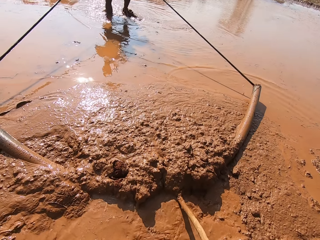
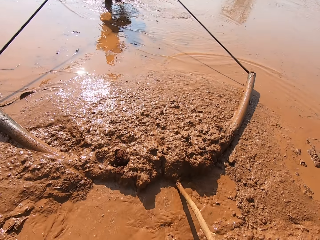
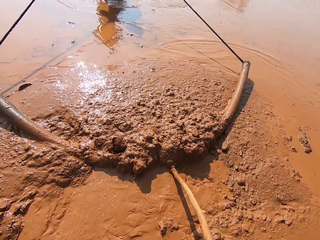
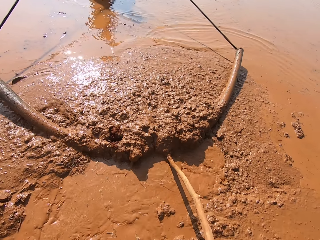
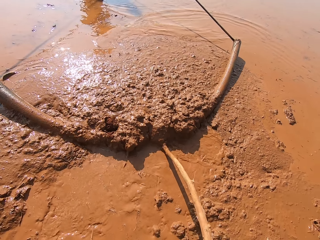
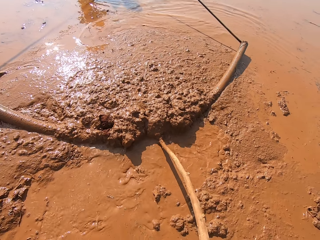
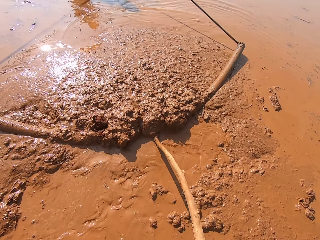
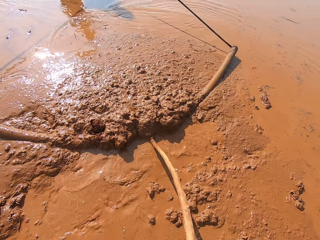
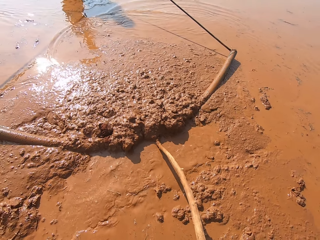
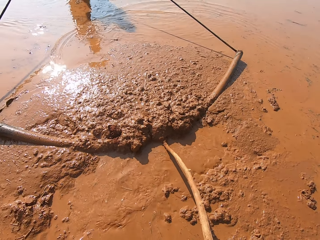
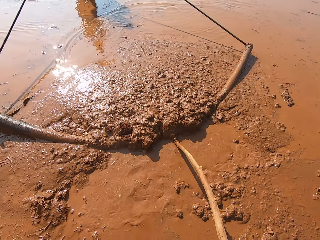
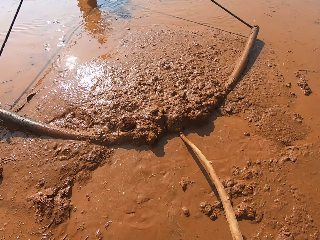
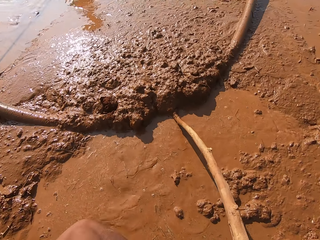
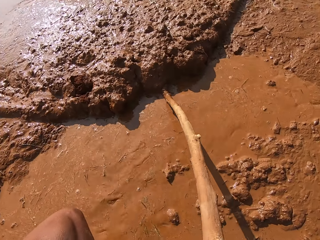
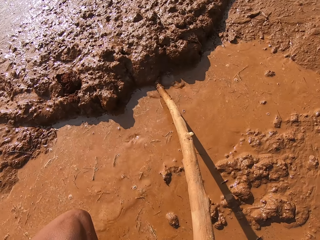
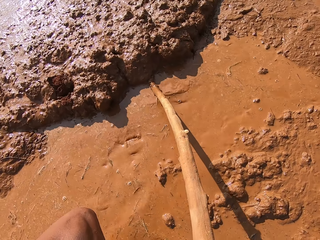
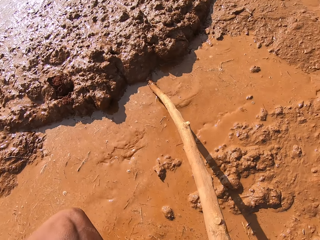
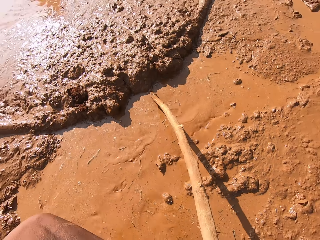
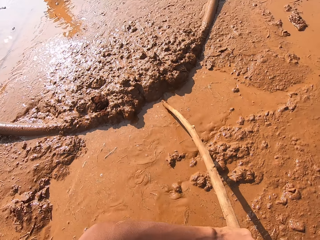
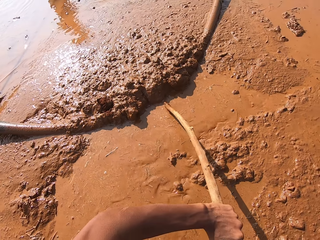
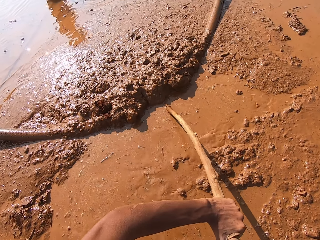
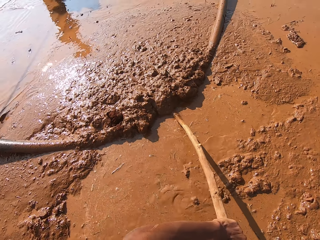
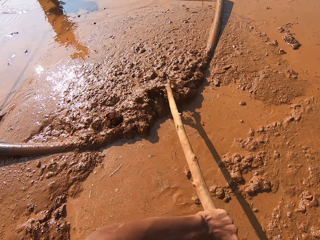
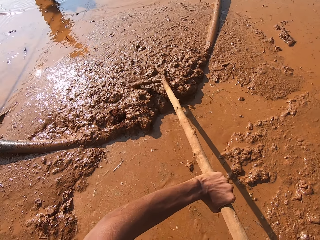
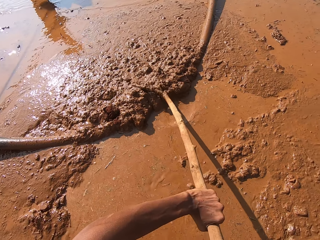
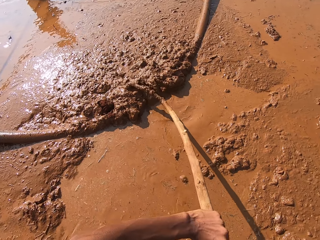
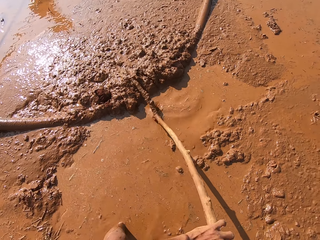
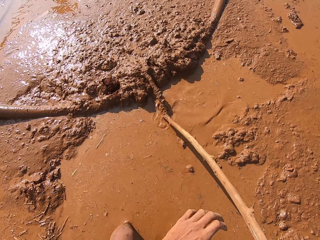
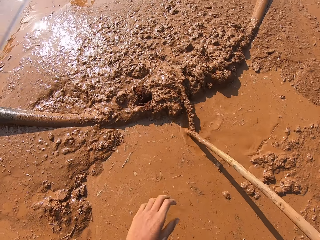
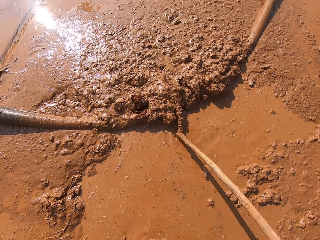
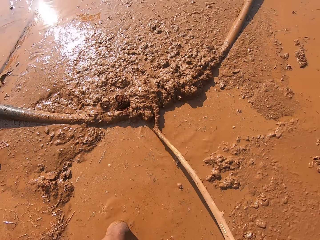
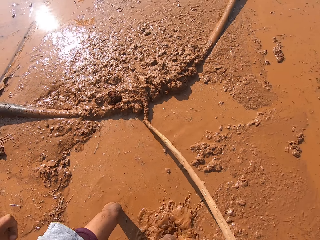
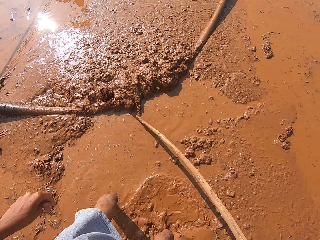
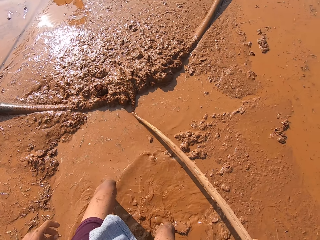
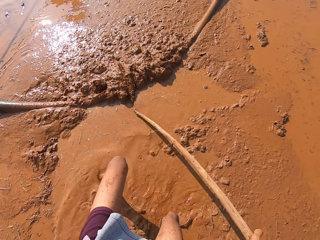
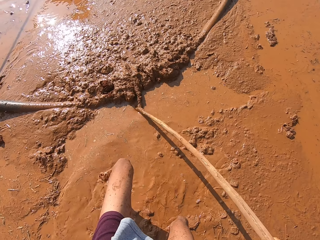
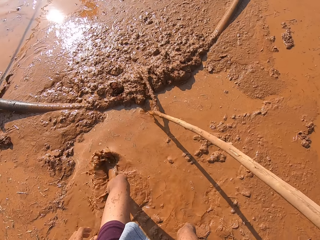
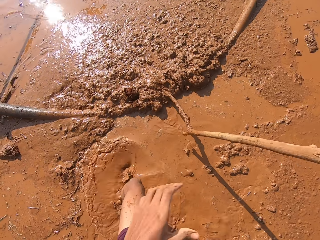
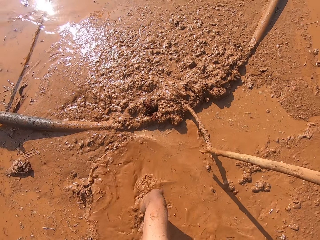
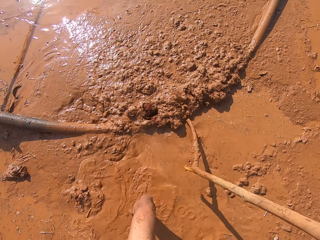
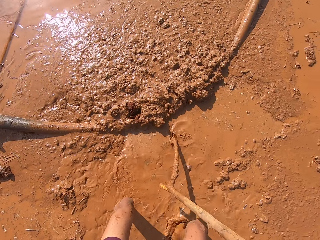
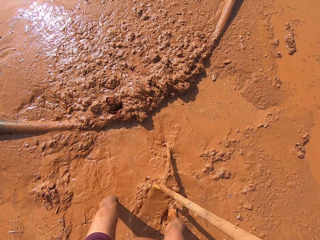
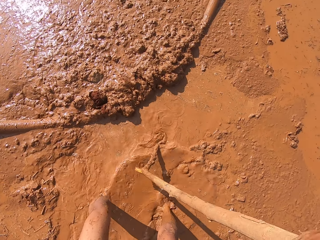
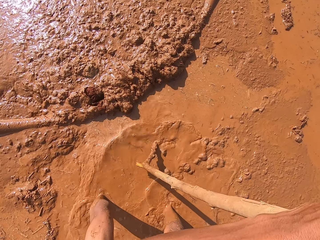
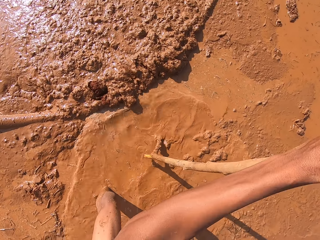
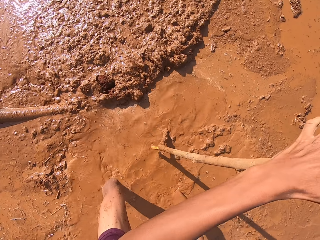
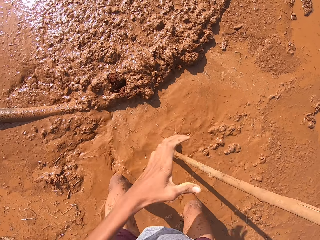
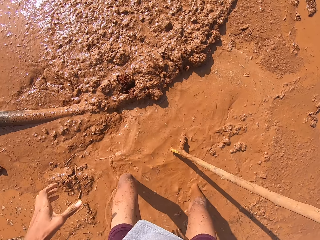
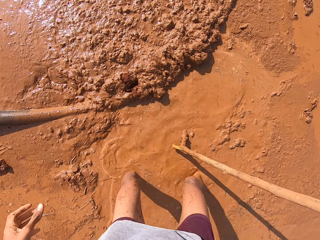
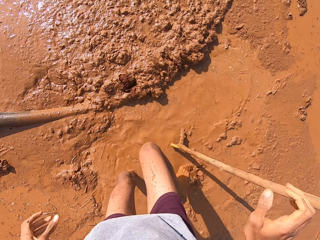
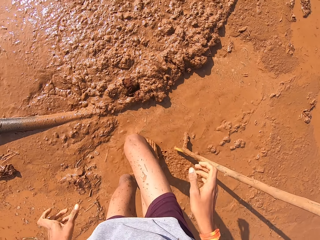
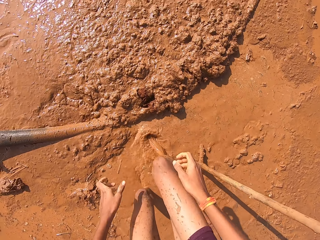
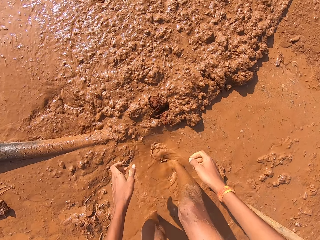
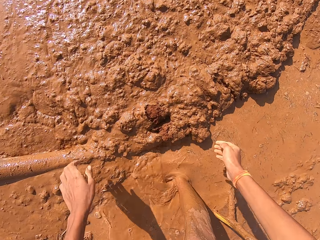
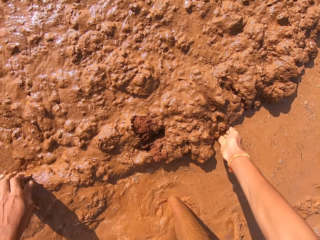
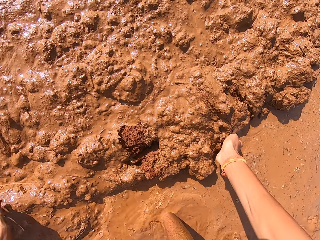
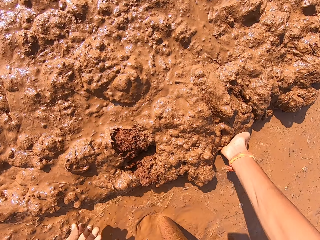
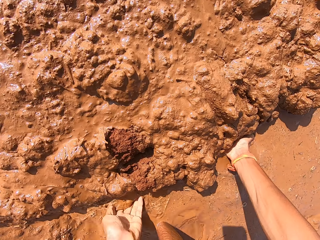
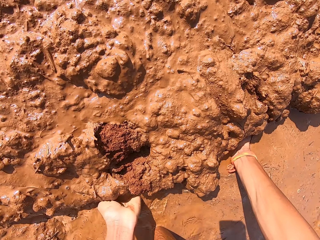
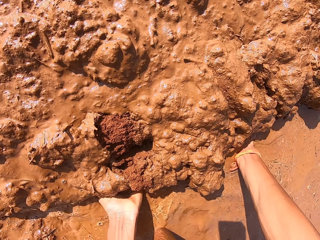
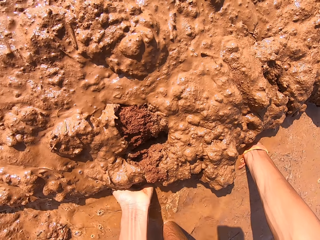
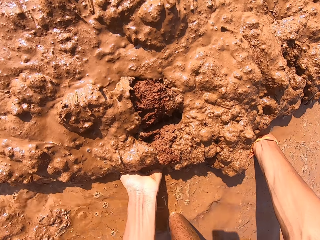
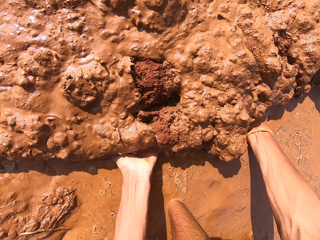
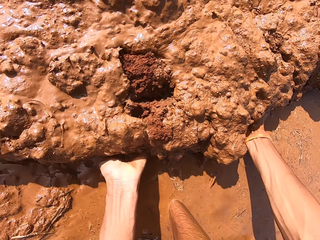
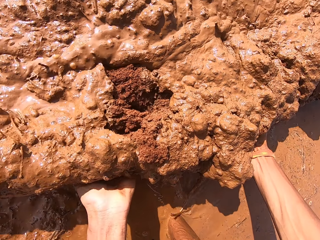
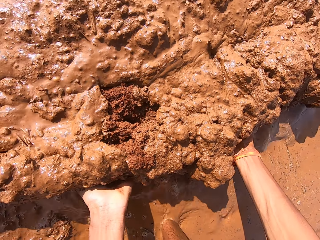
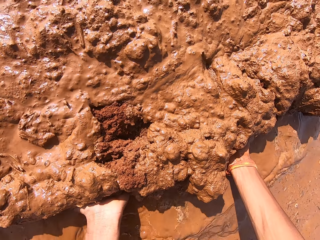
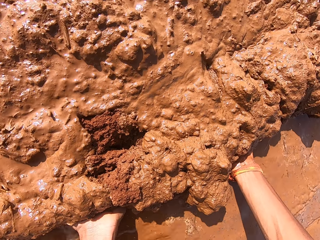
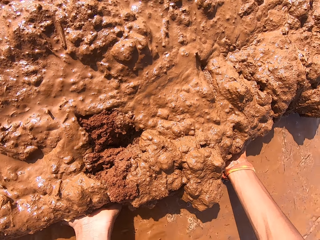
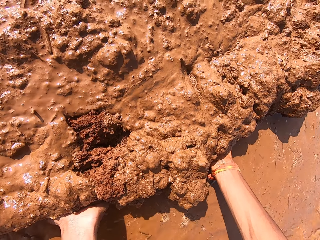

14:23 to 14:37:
The camera wearer fixes the stick in the mud. He drops the stick on the ground with his hands. He walks around. He lifts the irrigation pipe on the ground with his hands.

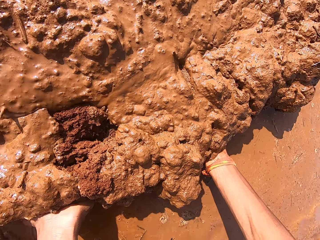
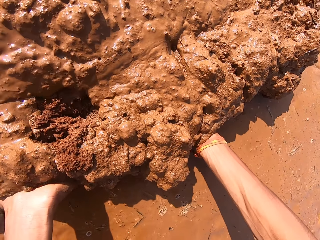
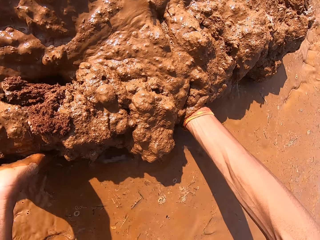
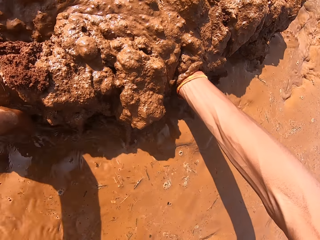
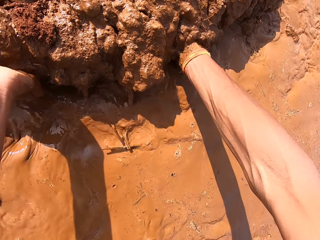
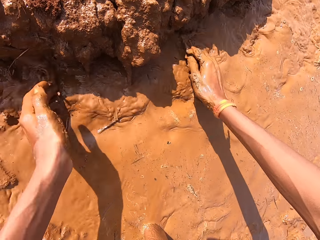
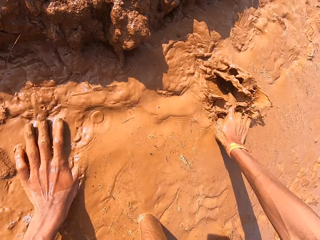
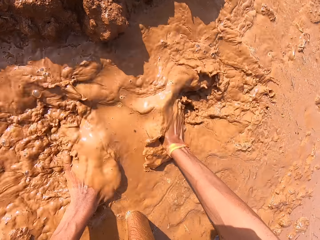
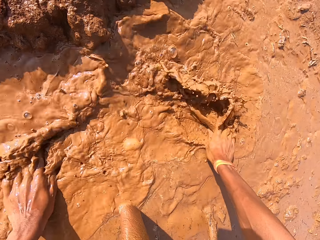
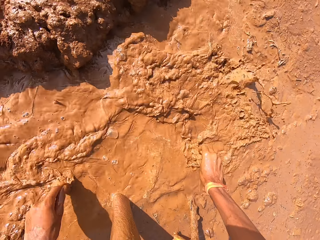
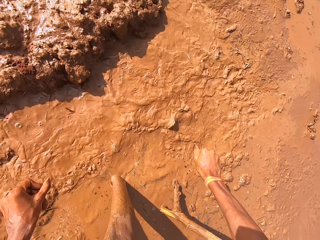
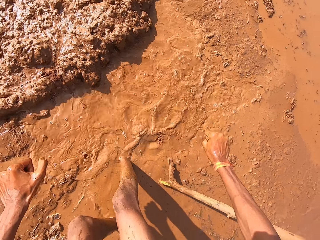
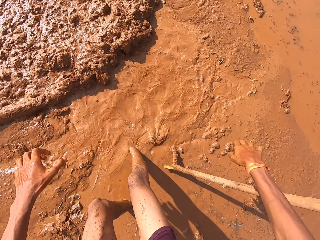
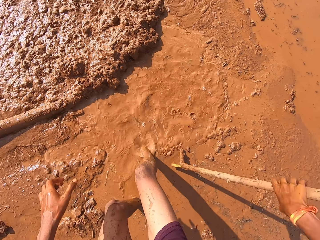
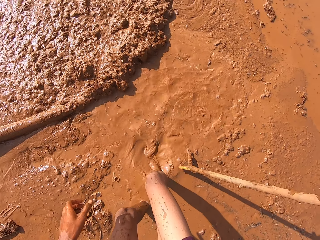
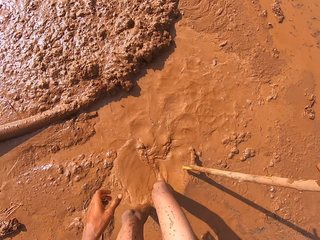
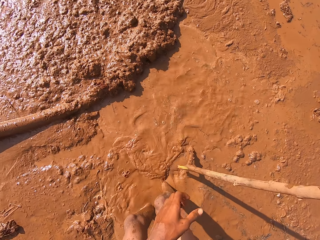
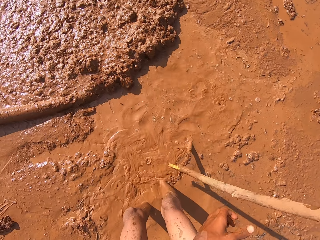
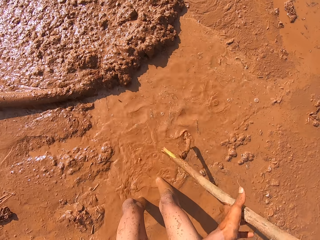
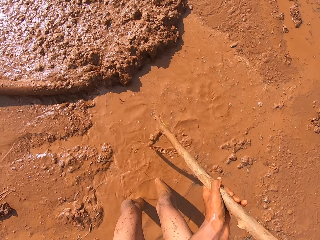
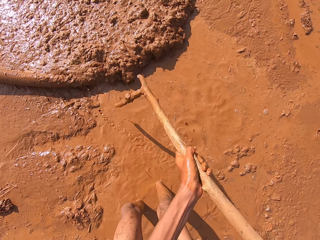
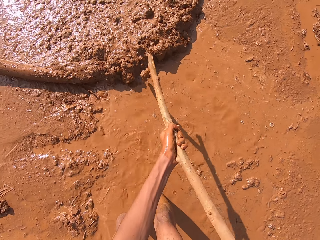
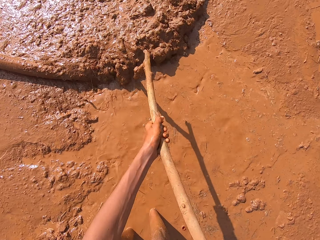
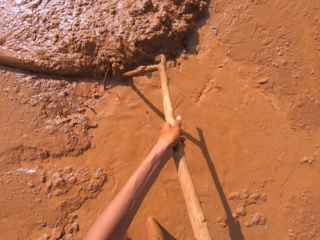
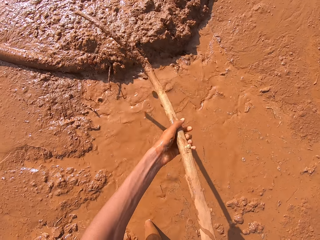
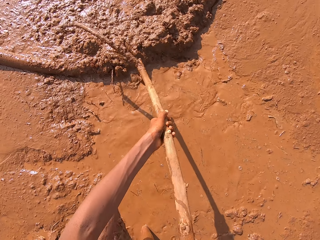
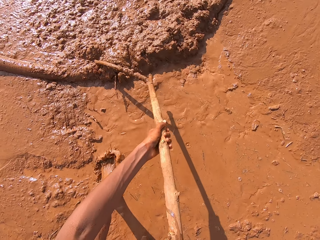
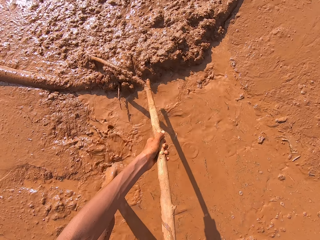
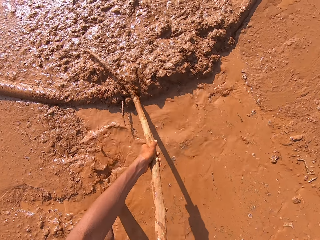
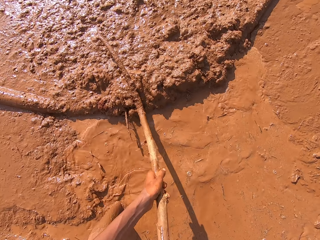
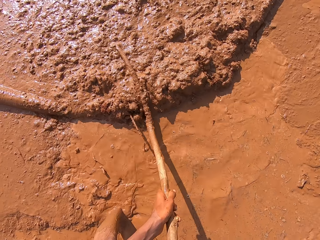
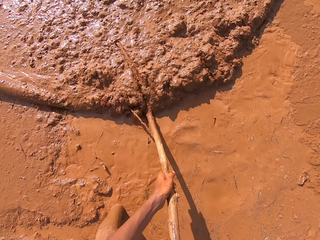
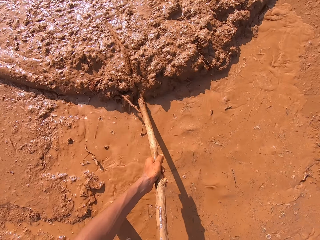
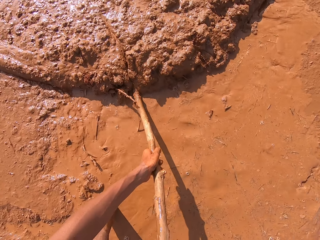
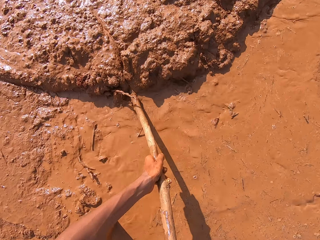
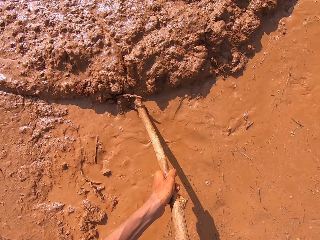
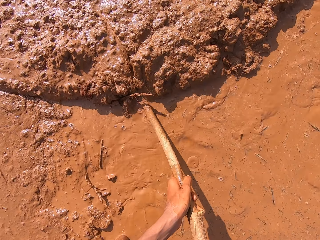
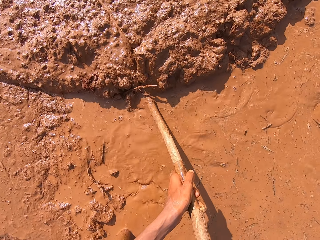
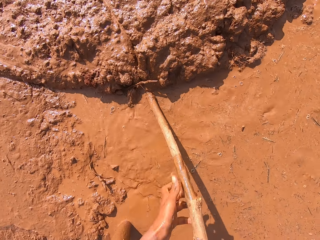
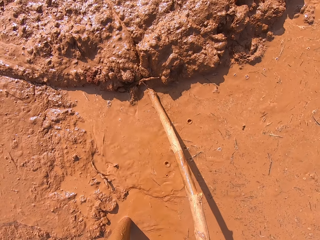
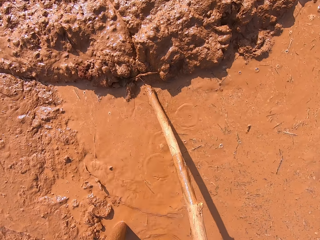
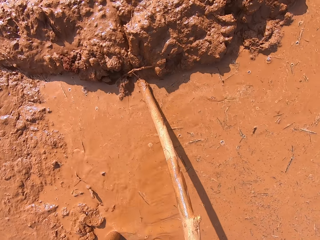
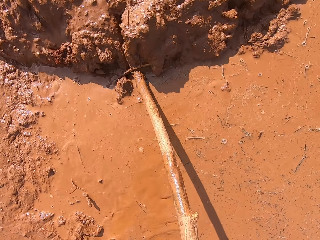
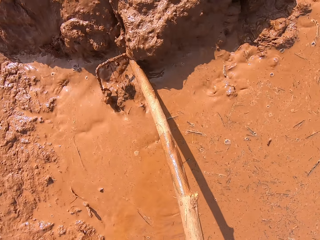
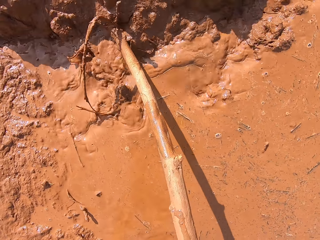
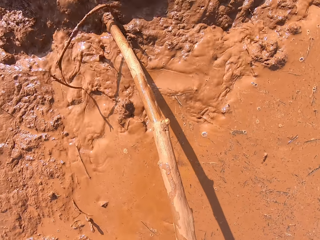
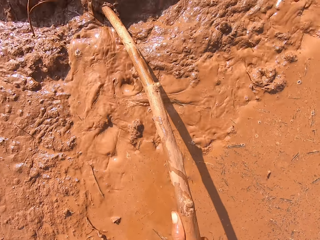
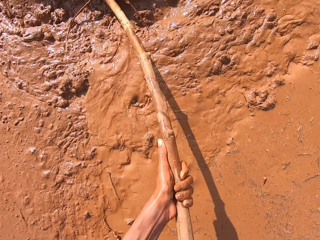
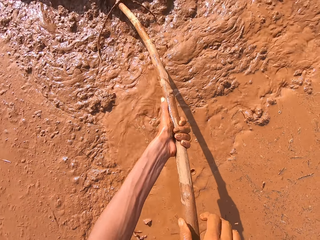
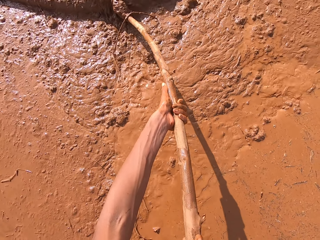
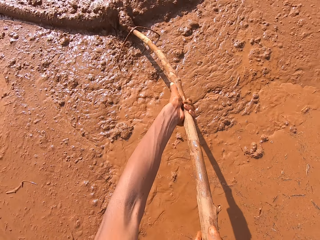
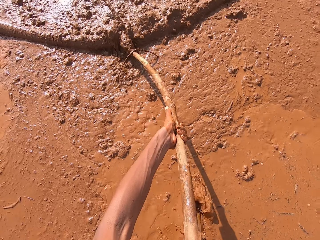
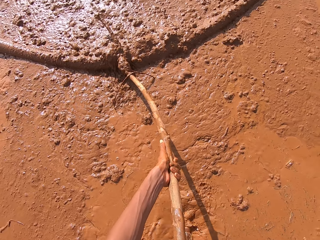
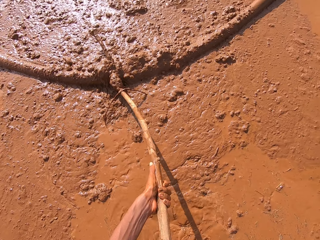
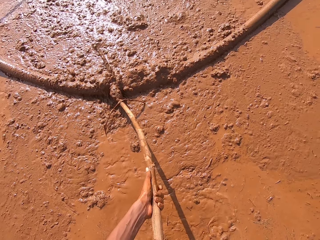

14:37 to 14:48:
The camera wearer rinses his hands in the muddy water on the ground. He picks the stick from the ground with his right hand. The man clears mud on the ground with the irrigation pipe in his hands. The camera wearer pushes the mud on the ground with the stick in his hands. He pushes the irrigation pipe in the man's hand with the stick in his hands.
